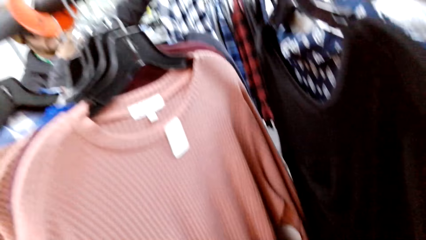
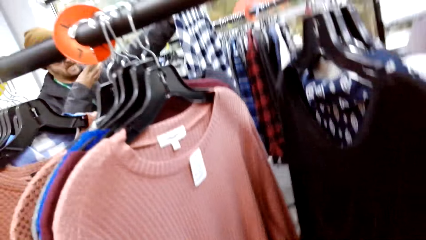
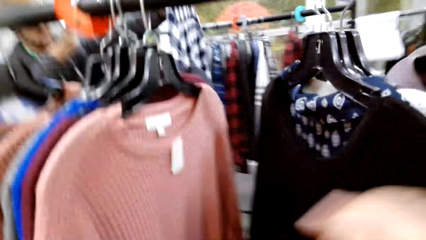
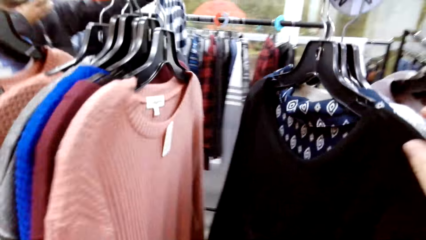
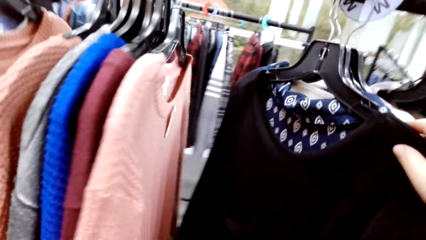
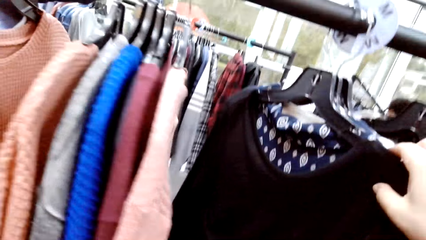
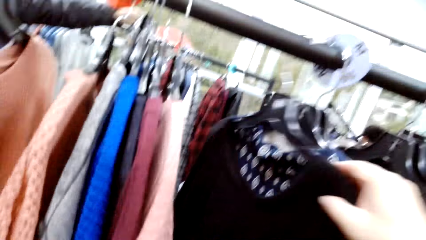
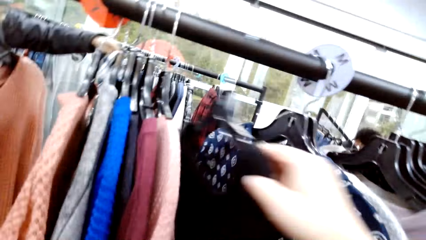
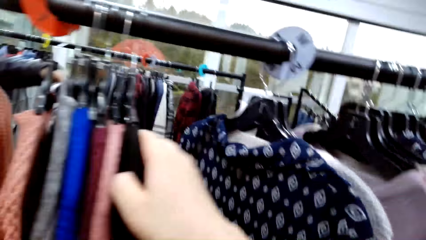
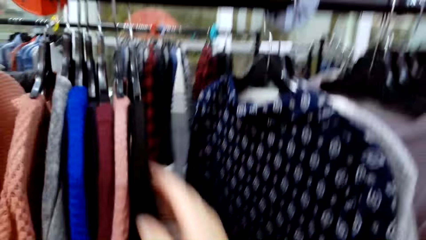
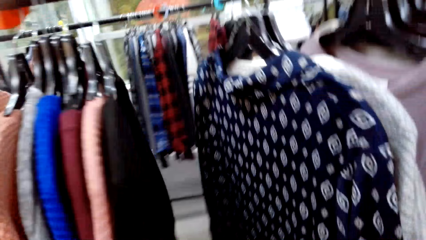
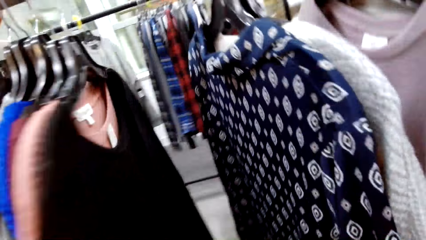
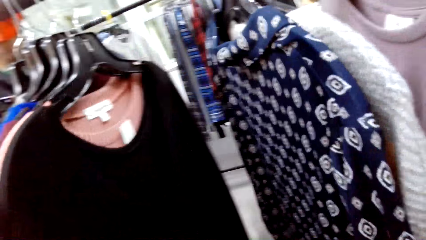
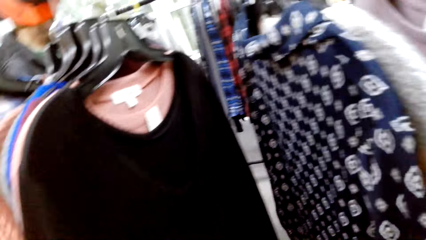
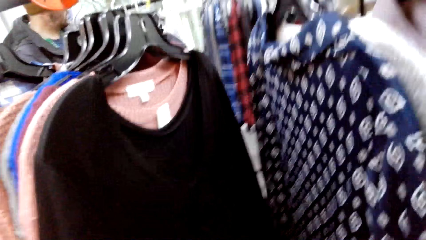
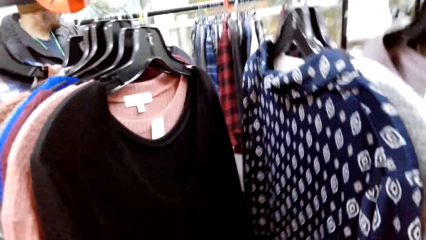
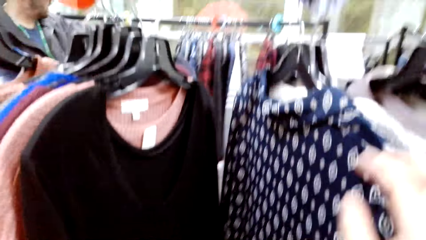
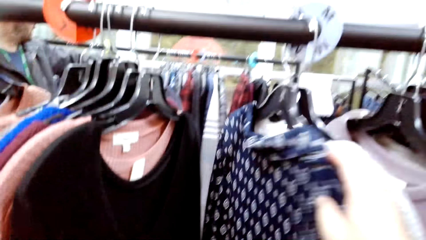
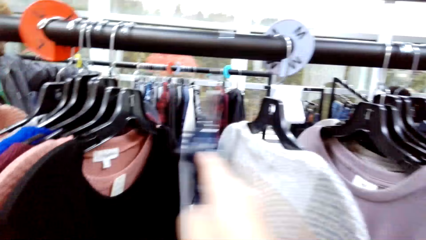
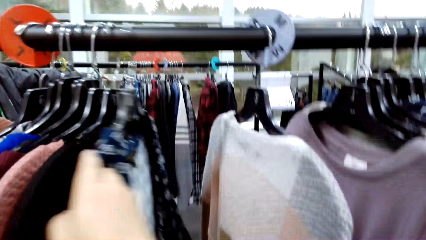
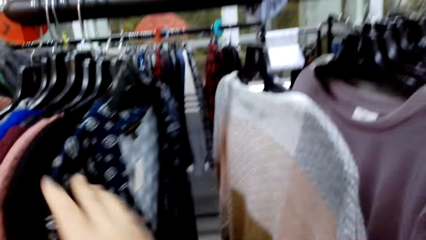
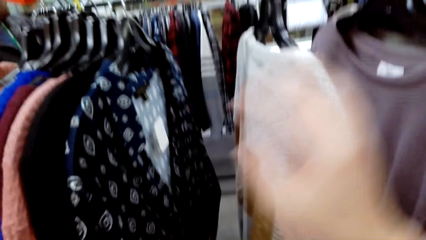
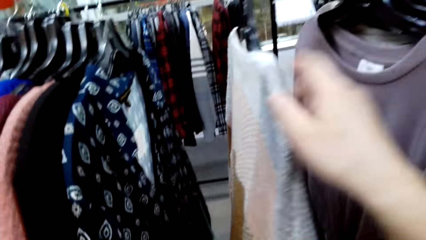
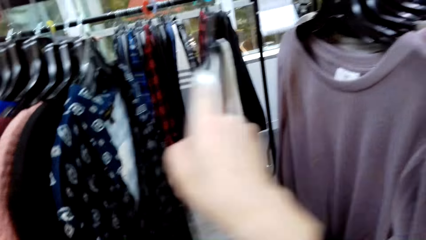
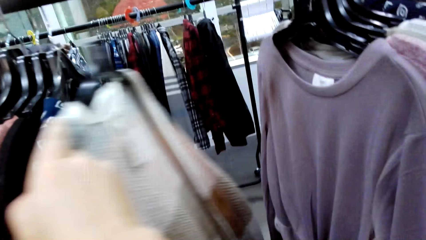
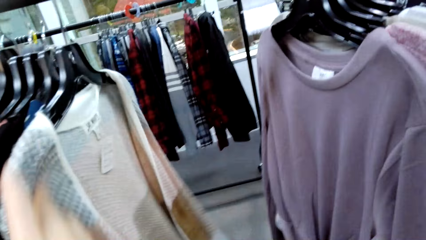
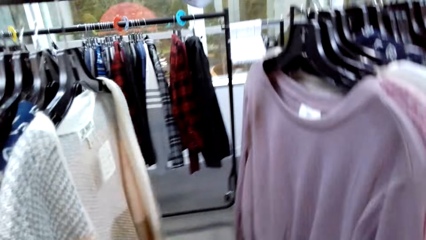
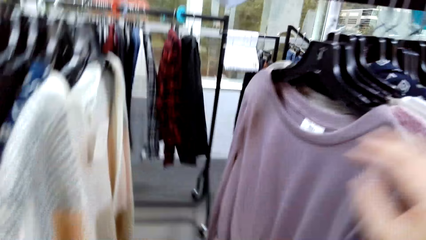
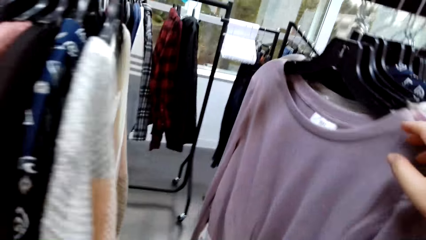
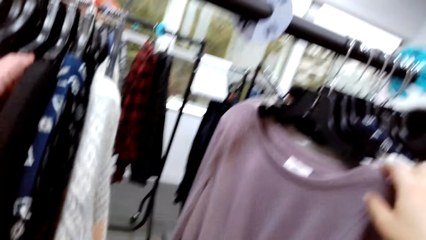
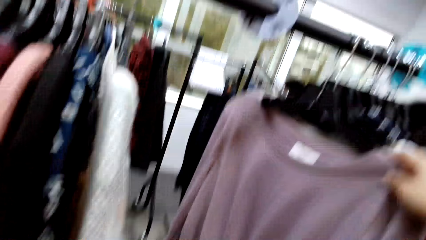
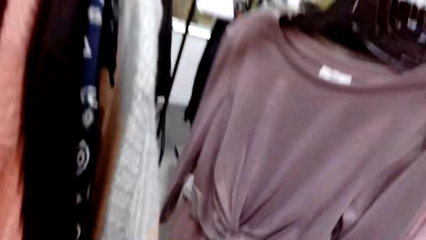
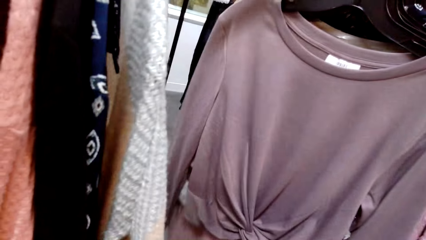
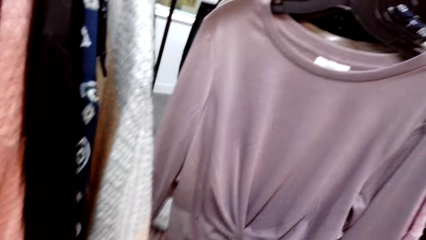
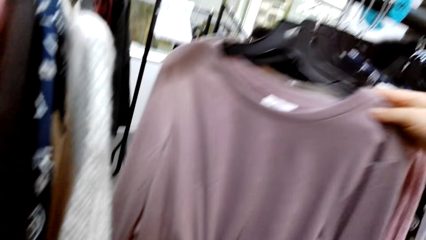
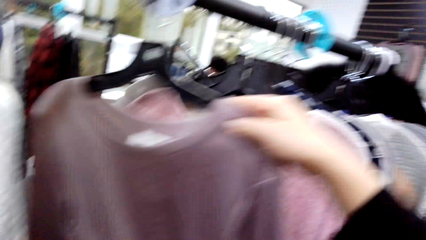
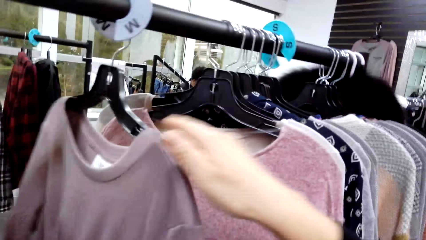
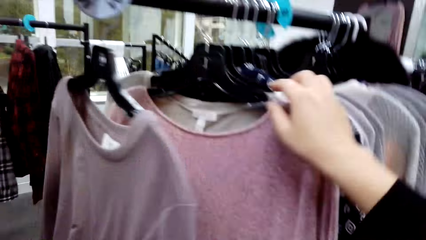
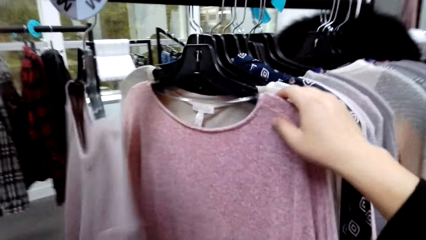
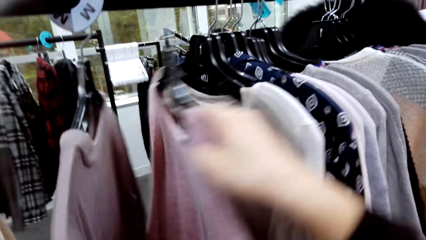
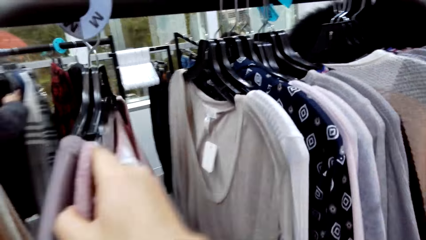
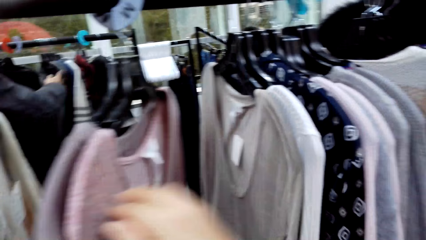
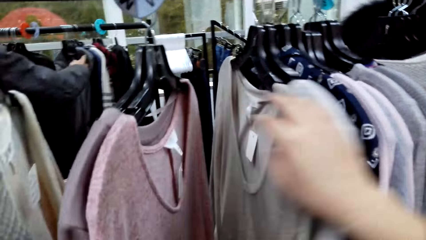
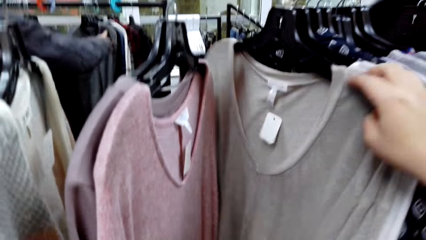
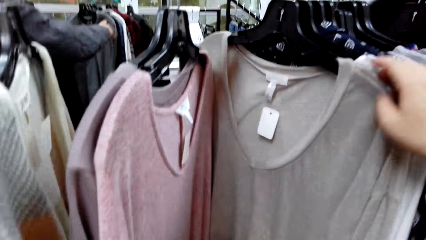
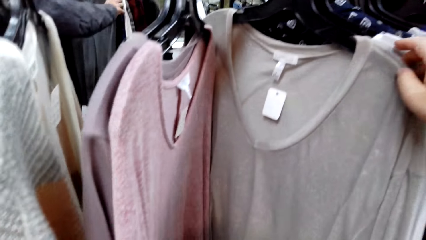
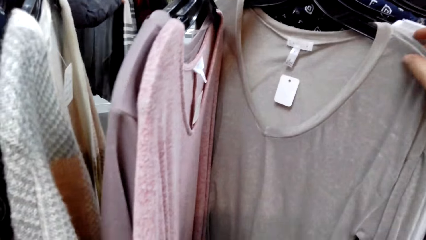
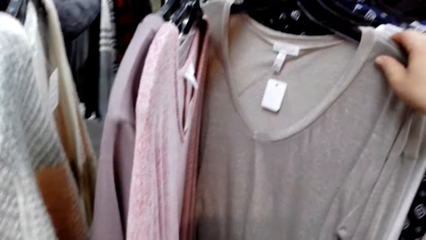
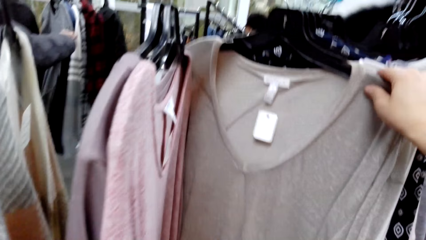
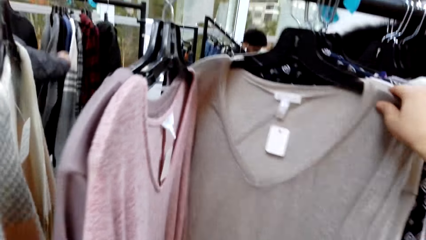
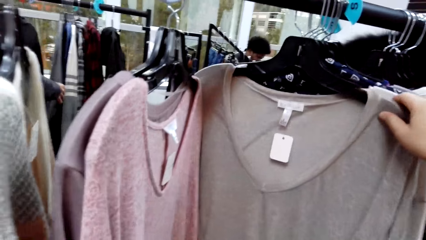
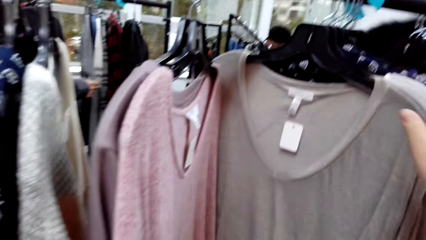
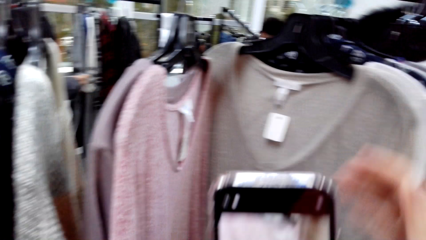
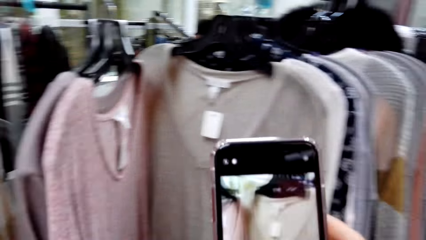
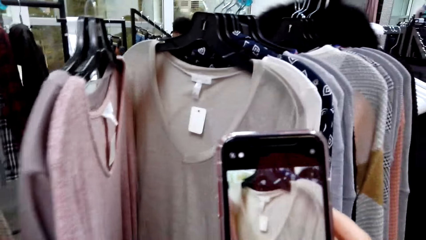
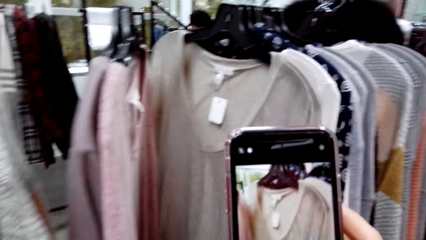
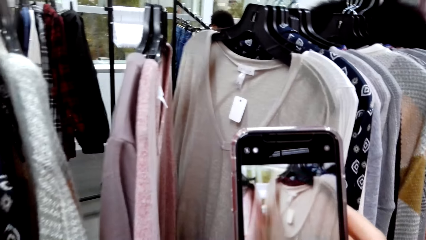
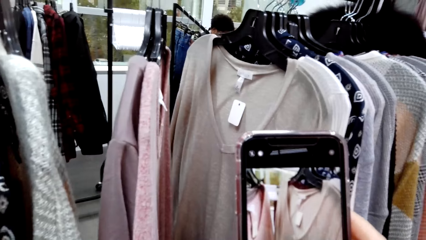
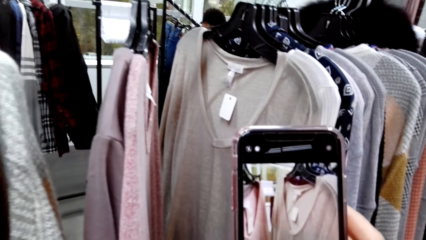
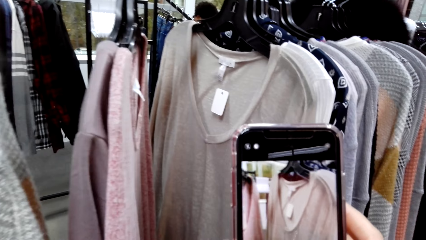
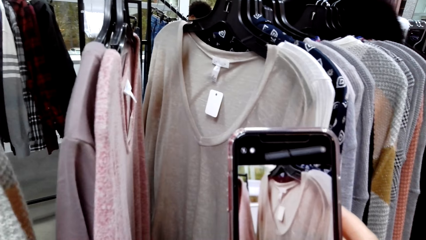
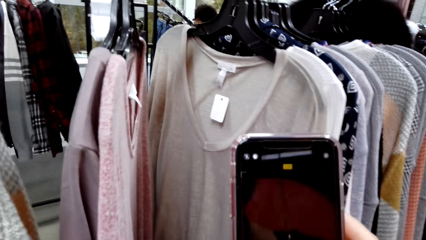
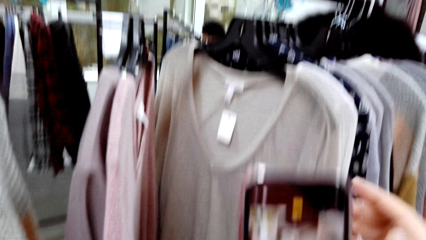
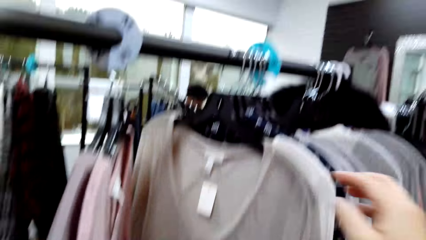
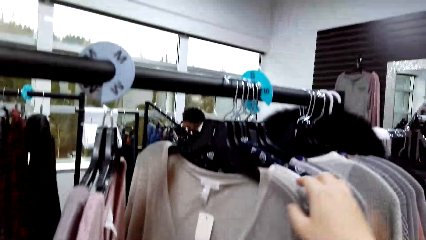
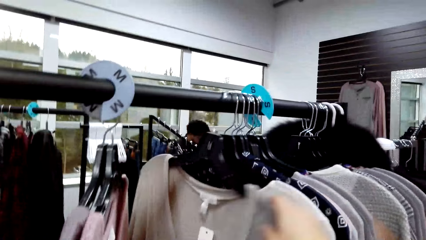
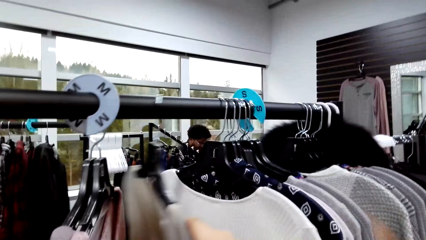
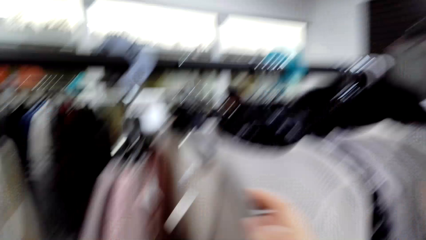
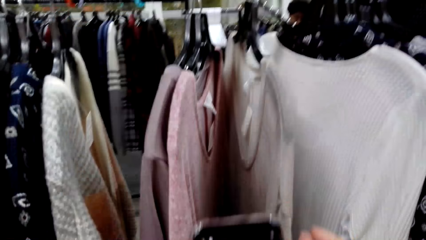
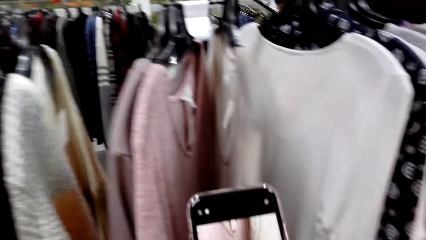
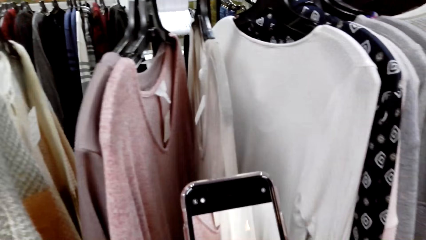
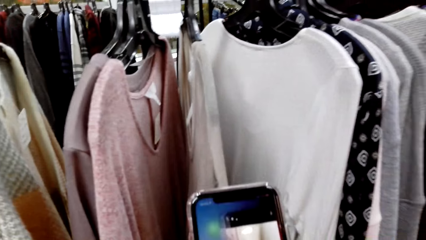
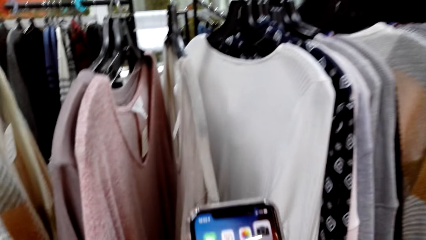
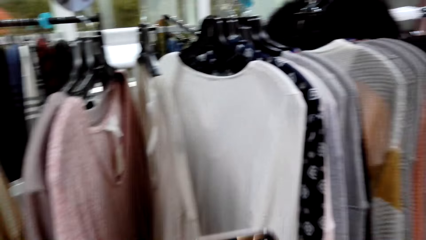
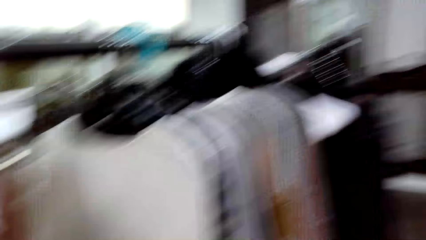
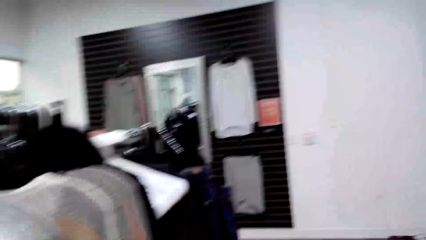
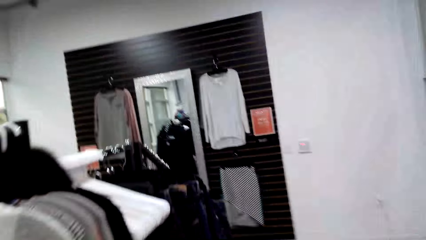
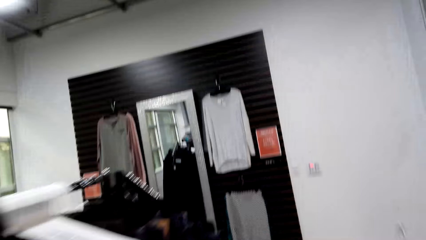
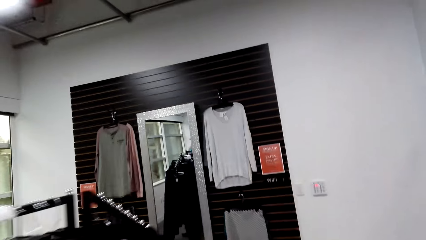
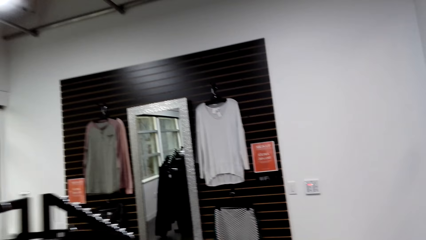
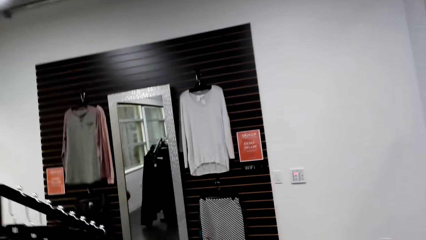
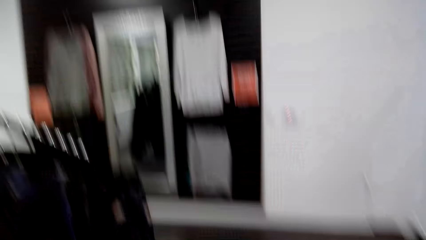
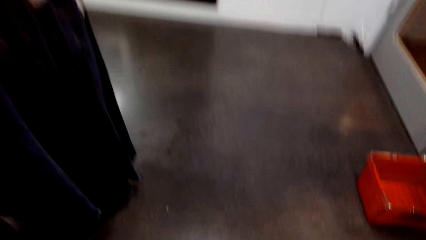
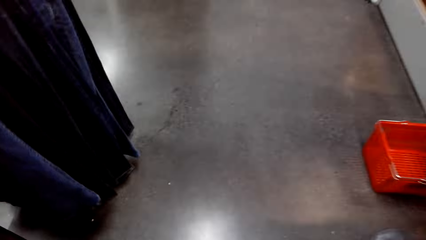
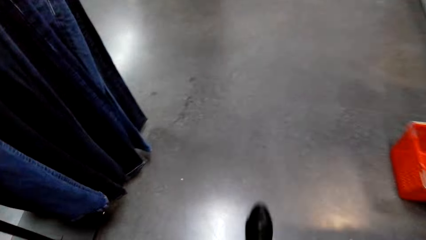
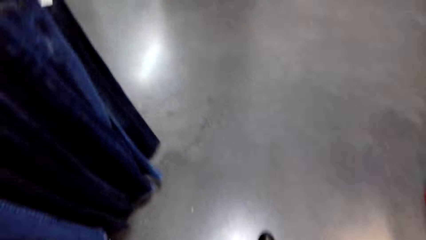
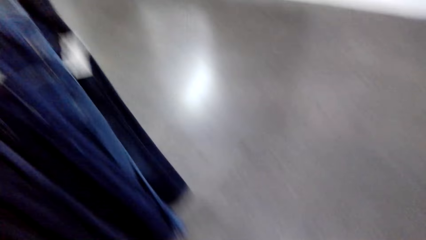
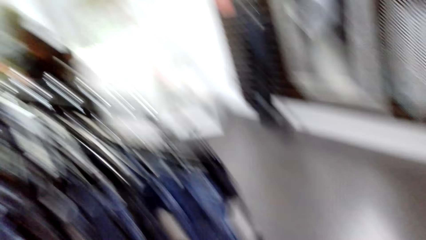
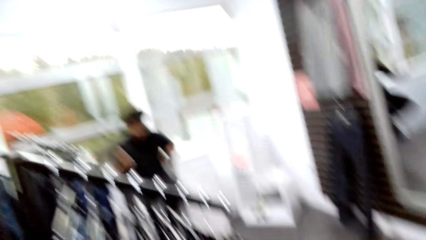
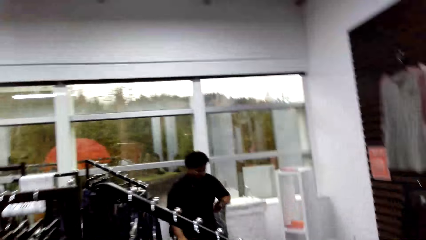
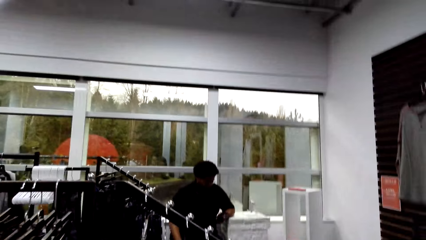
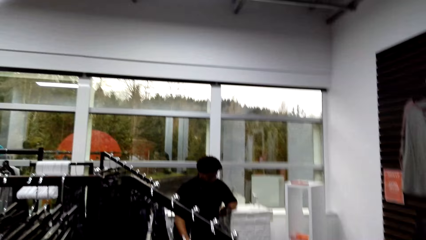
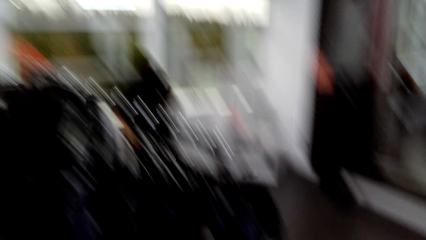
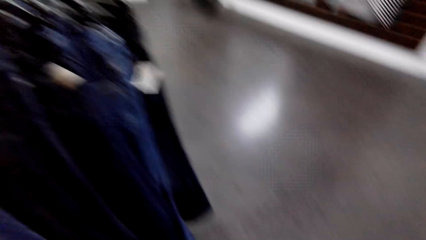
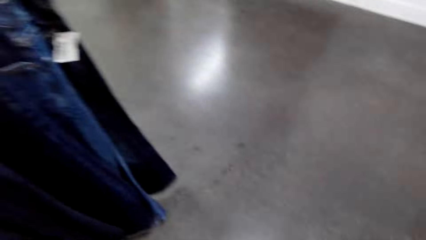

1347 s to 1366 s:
The camera wearer looks at the dresses. They touch the clothes. They take a picture of the dress. They look at the dresses. They walk out the boutique.
